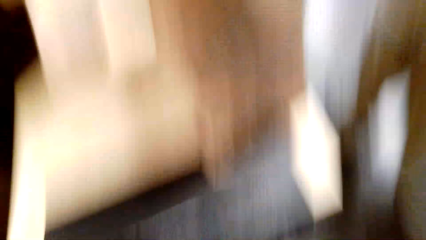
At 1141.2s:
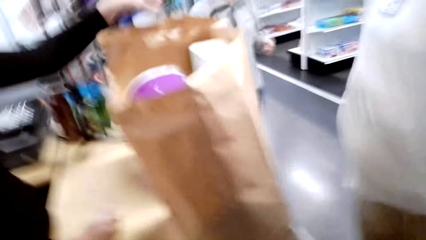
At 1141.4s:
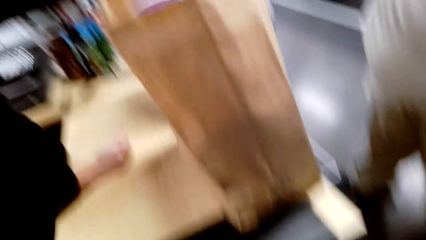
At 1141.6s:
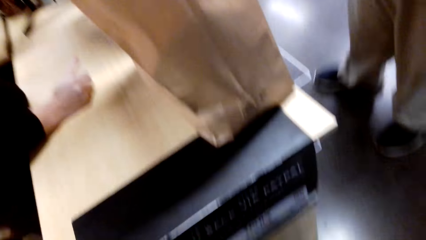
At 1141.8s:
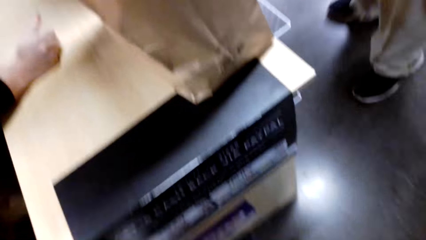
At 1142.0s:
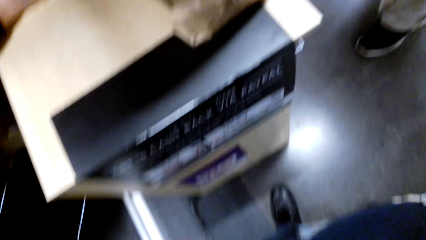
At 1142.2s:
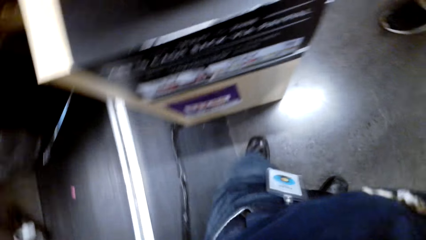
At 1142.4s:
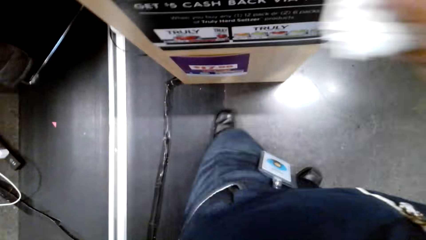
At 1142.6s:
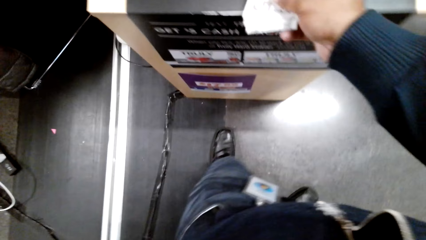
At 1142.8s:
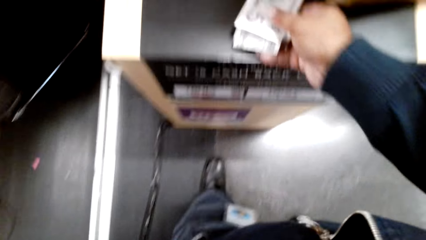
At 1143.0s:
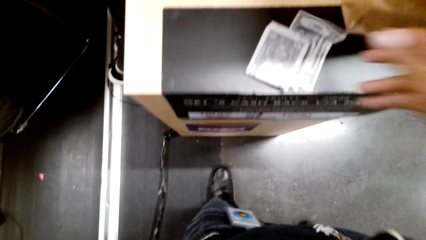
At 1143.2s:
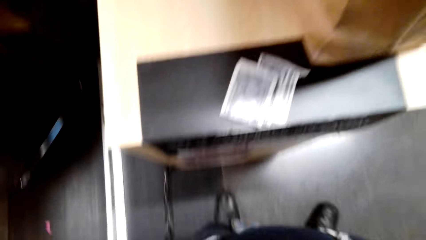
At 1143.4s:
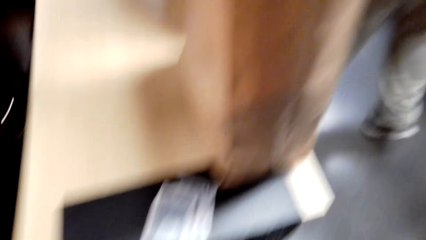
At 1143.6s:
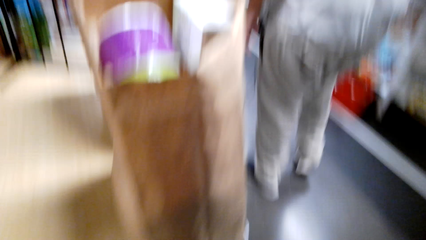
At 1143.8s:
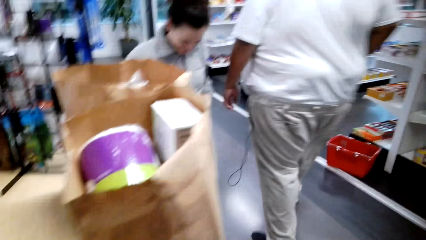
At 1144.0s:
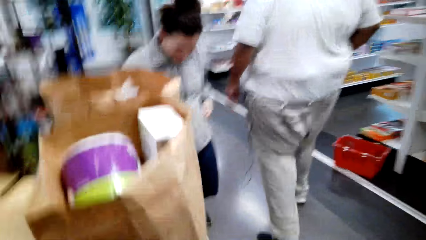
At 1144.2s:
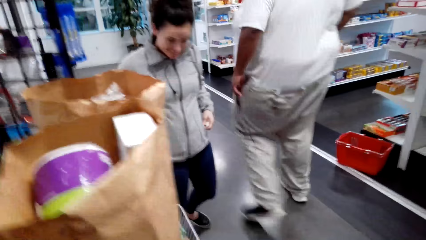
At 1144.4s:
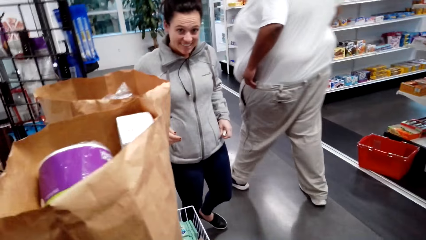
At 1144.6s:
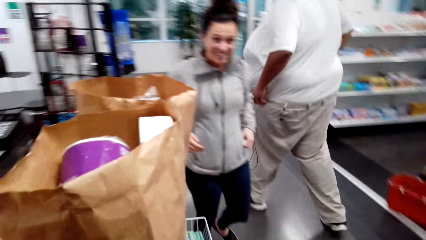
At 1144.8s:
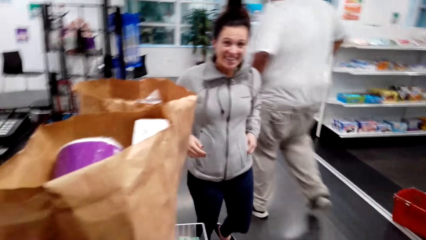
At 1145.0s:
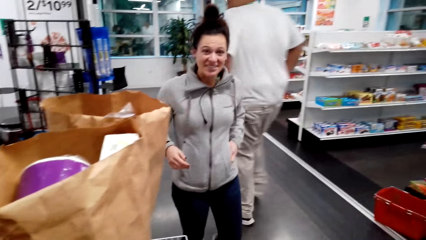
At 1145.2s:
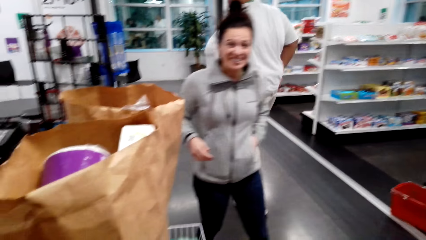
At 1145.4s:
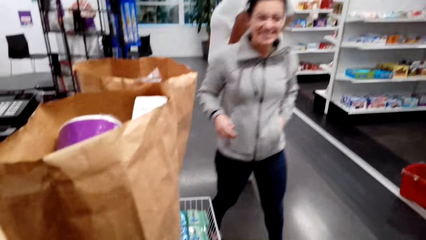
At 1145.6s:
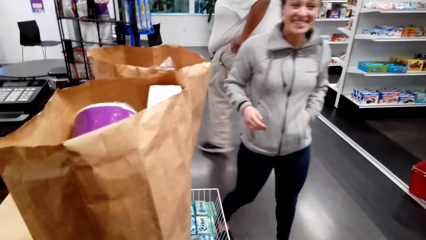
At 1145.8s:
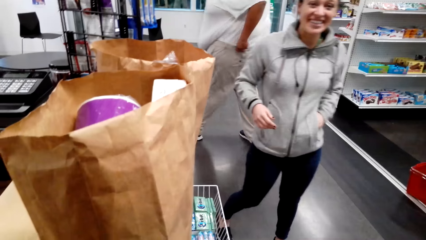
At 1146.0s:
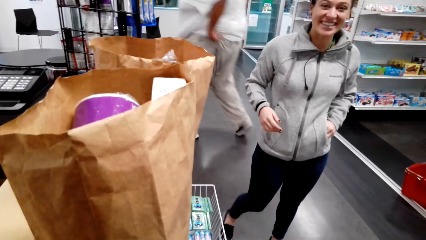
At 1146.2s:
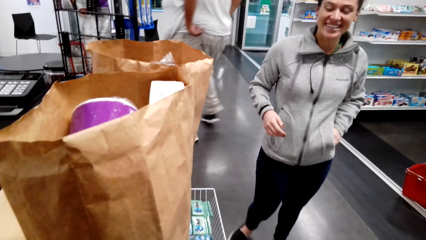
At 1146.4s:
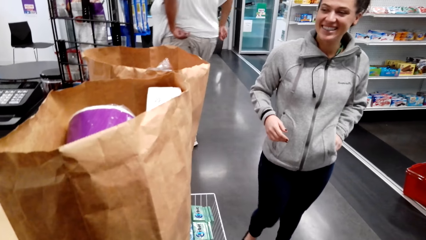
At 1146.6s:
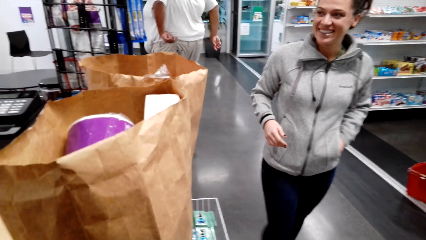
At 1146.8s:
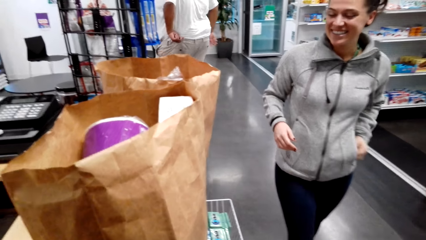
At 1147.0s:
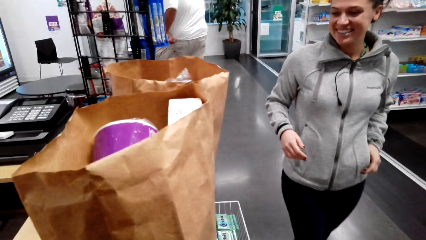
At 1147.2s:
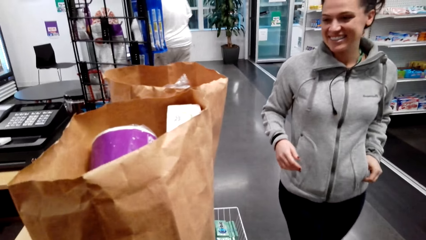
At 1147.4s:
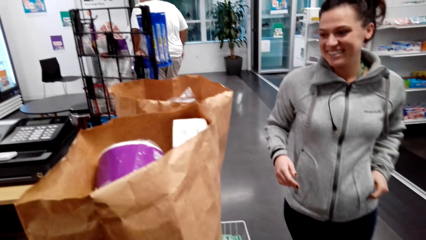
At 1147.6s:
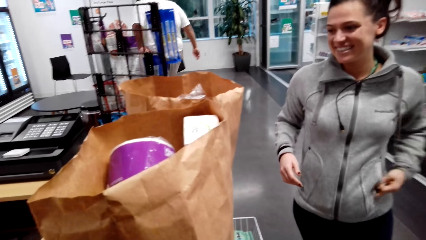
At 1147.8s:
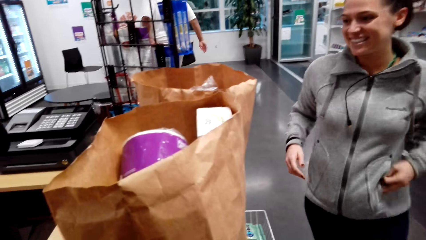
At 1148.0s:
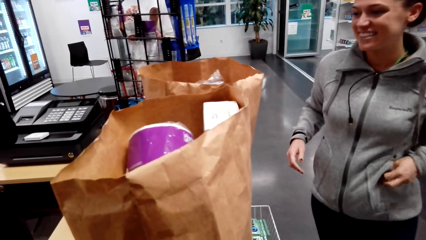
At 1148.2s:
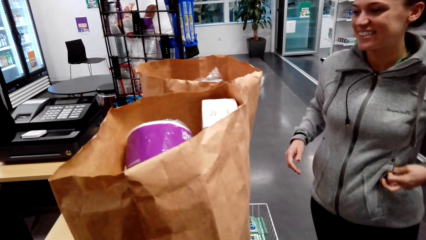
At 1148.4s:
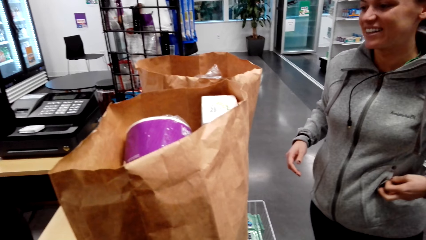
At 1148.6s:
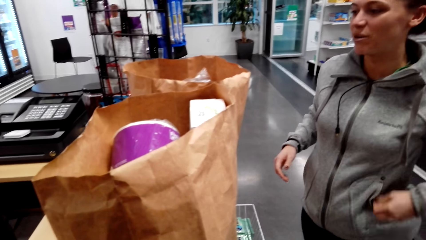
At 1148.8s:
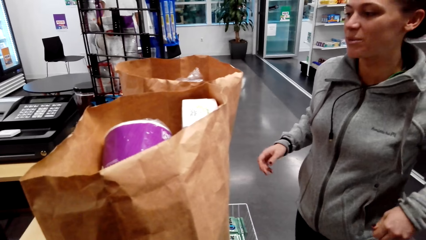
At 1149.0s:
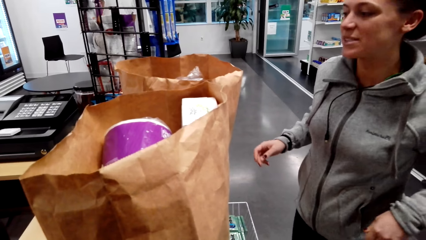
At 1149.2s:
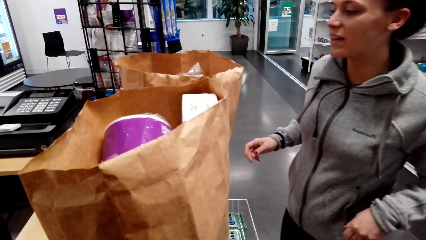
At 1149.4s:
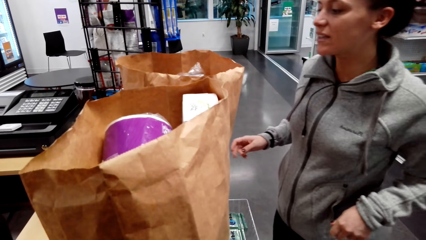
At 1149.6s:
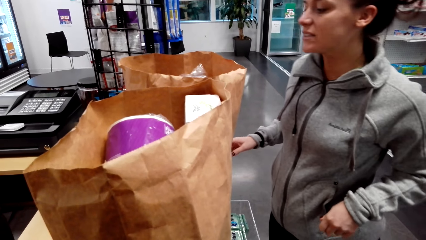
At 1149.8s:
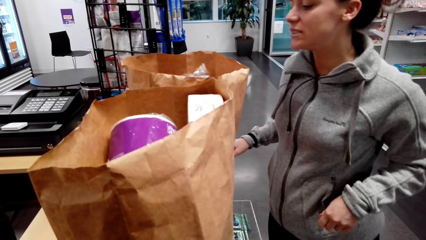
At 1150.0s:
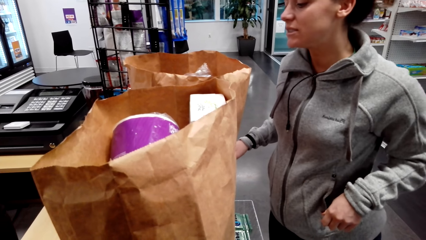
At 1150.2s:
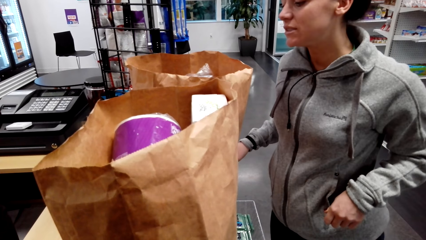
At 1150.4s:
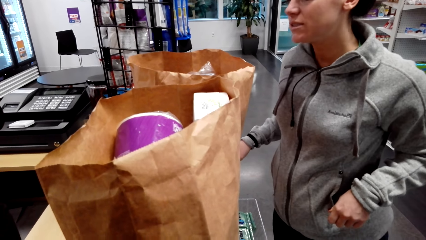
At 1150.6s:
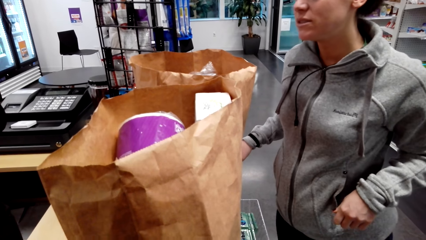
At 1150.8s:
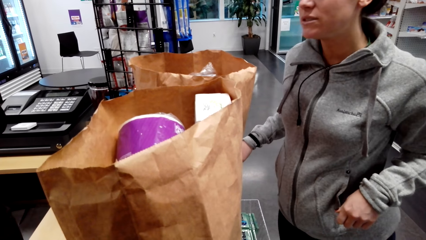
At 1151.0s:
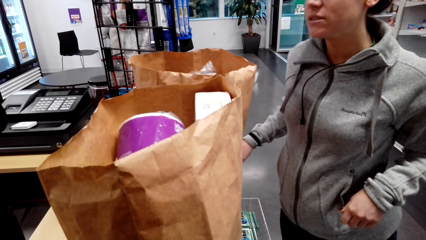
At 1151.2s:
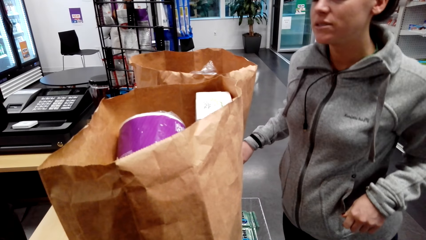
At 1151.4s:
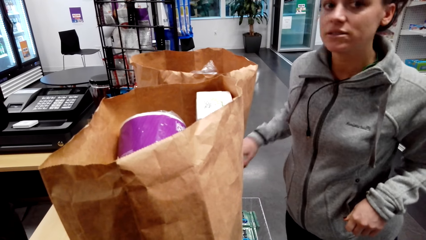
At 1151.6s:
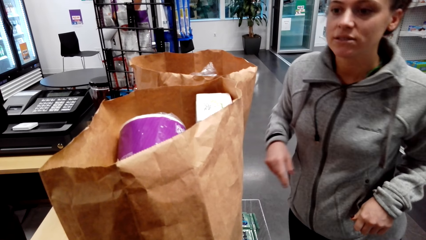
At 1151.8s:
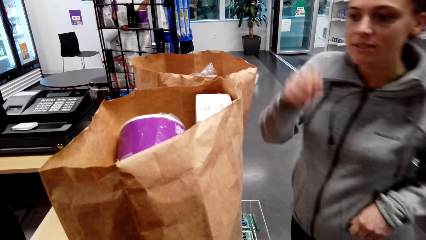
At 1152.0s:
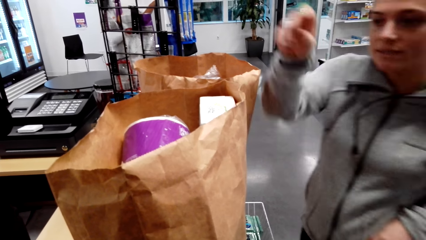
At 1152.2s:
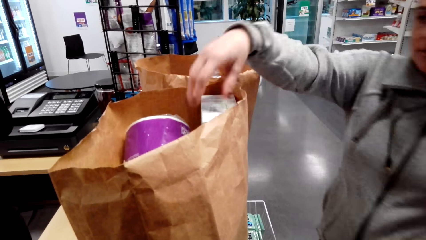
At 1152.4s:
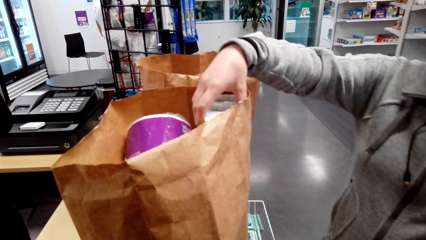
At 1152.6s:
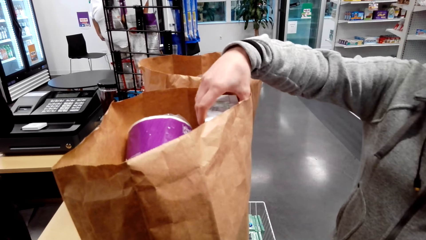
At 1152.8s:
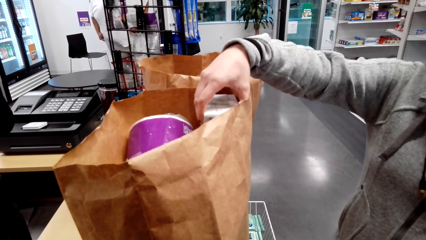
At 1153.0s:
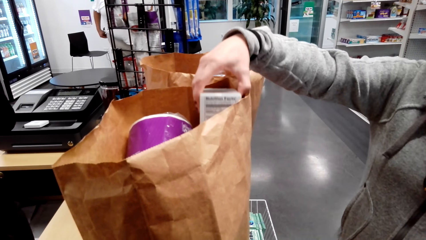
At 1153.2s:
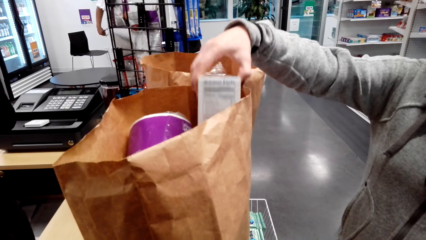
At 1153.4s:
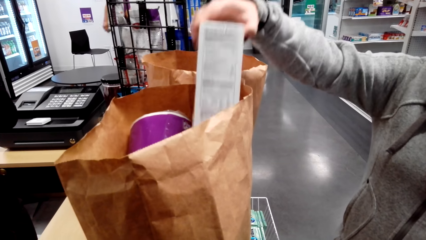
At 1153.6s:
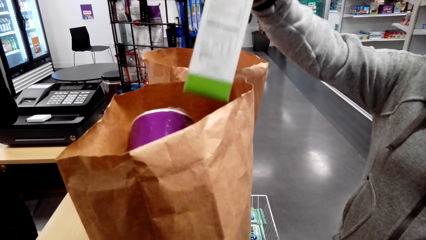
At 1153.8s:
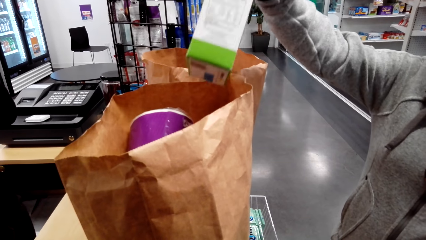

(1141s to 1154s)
The camera wearer places money on the counter top. They talk with a lady and look around. The lady walks around. The camera wearer talks with the lady. The lady picks something. The camera wearer looks around.
